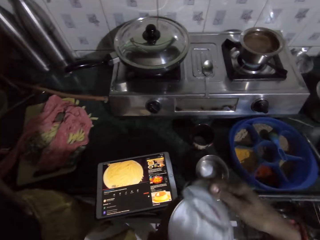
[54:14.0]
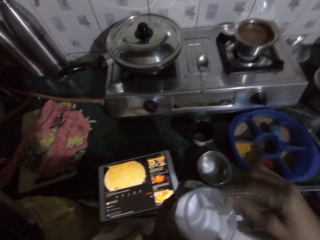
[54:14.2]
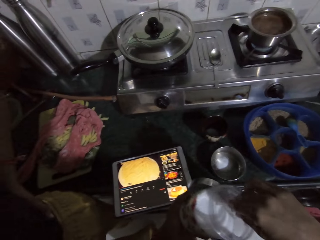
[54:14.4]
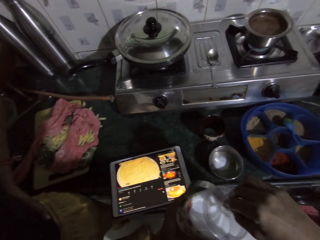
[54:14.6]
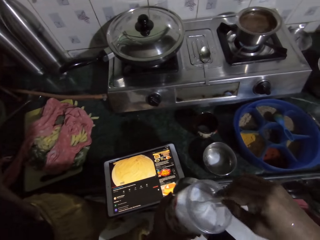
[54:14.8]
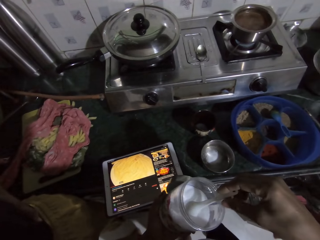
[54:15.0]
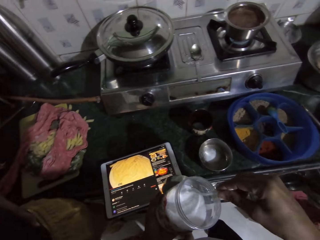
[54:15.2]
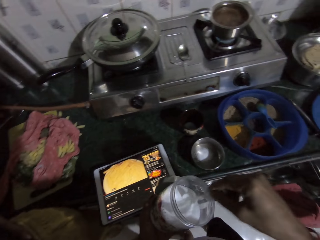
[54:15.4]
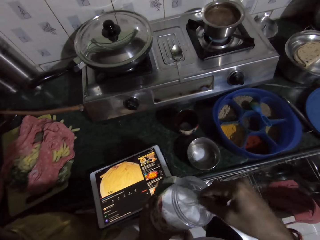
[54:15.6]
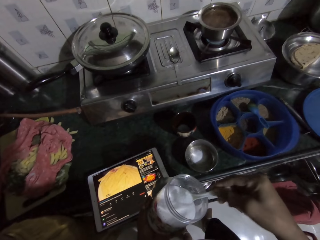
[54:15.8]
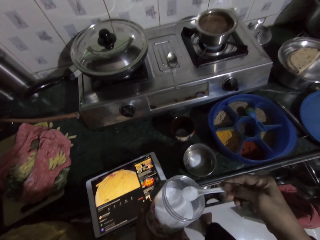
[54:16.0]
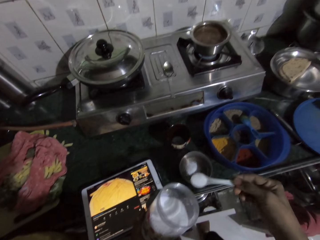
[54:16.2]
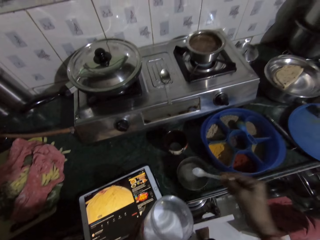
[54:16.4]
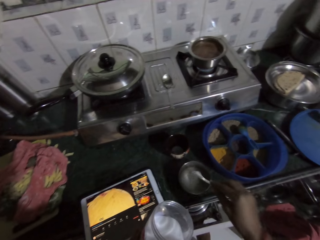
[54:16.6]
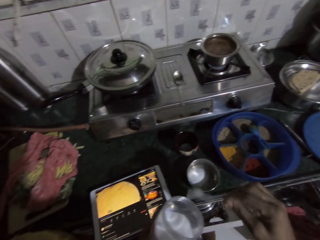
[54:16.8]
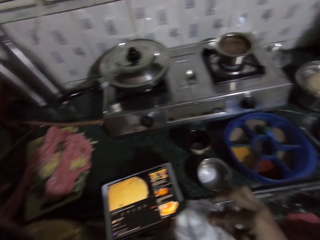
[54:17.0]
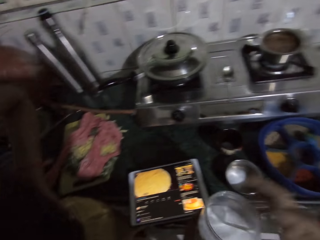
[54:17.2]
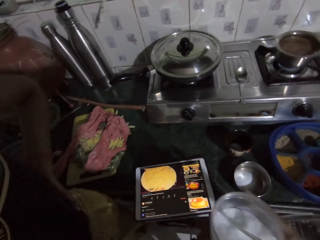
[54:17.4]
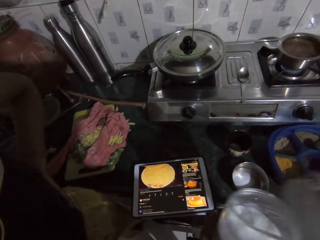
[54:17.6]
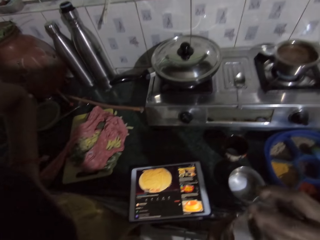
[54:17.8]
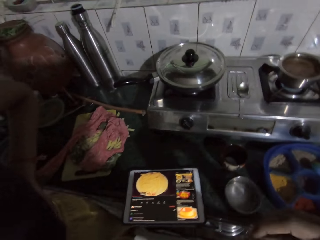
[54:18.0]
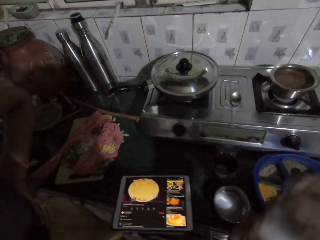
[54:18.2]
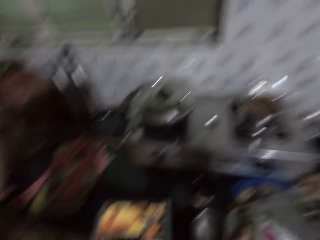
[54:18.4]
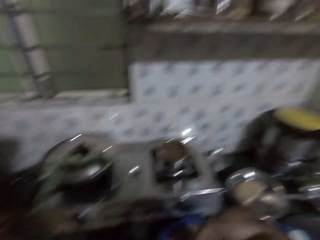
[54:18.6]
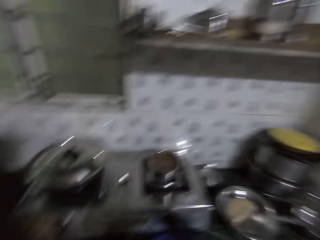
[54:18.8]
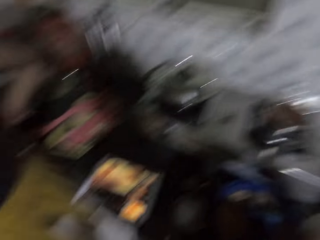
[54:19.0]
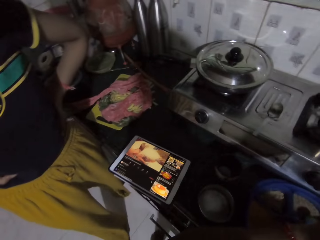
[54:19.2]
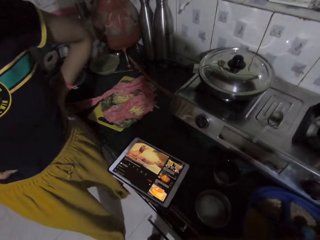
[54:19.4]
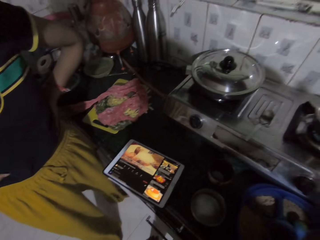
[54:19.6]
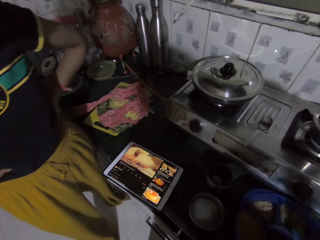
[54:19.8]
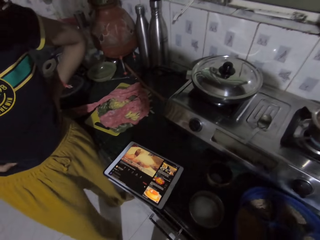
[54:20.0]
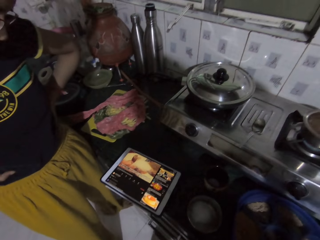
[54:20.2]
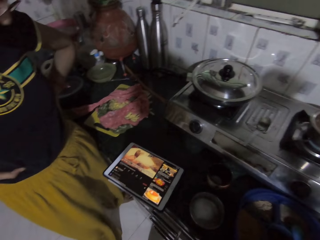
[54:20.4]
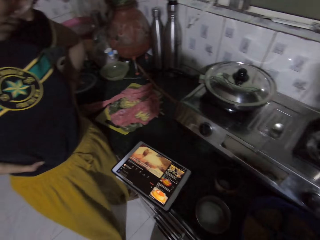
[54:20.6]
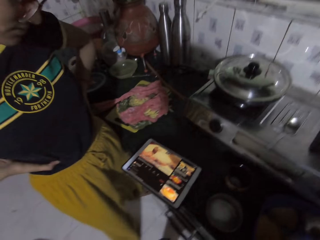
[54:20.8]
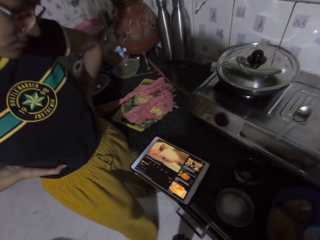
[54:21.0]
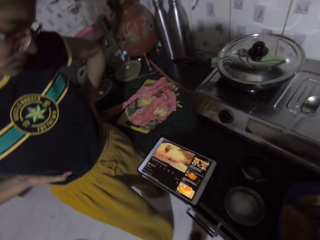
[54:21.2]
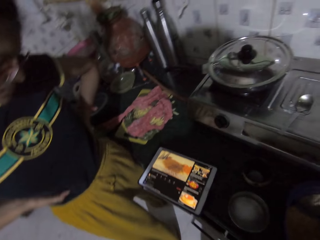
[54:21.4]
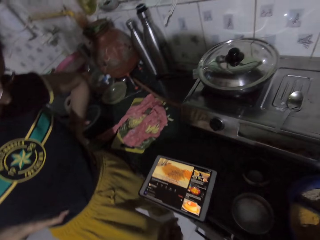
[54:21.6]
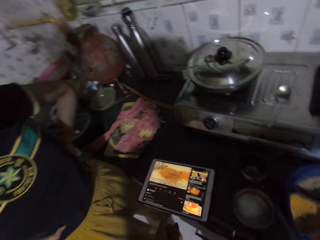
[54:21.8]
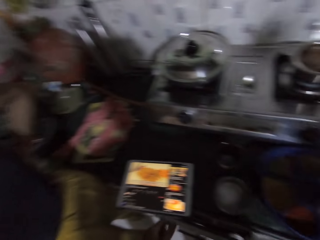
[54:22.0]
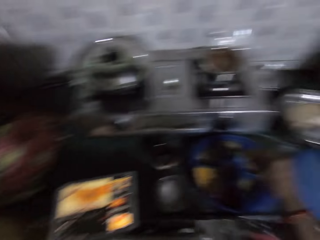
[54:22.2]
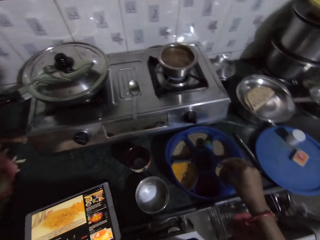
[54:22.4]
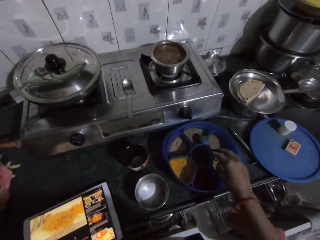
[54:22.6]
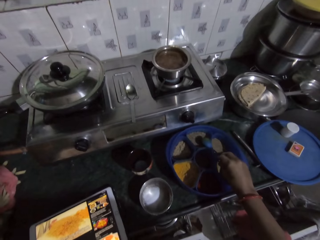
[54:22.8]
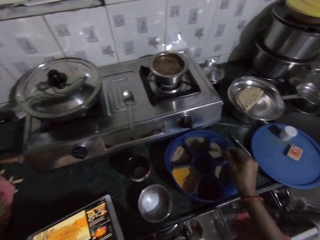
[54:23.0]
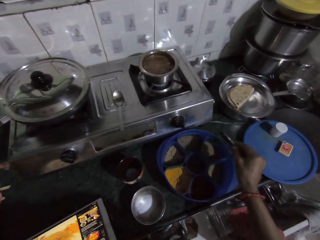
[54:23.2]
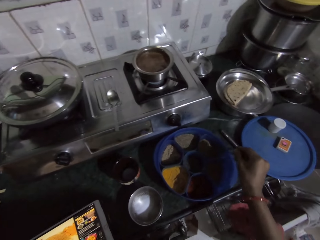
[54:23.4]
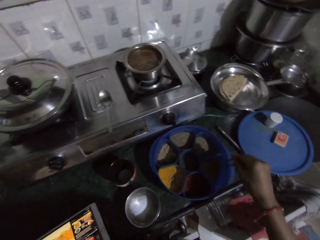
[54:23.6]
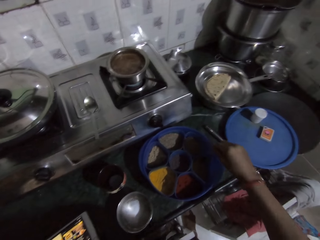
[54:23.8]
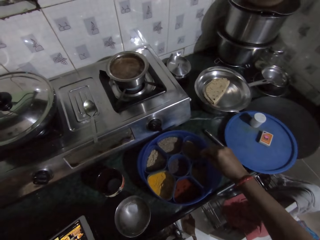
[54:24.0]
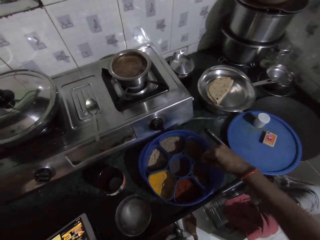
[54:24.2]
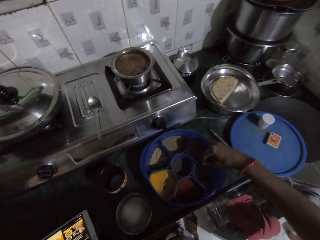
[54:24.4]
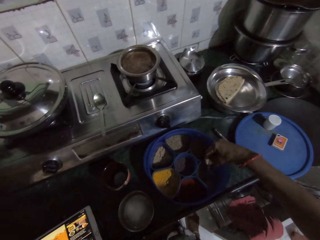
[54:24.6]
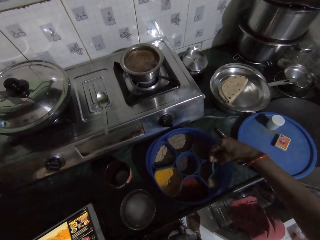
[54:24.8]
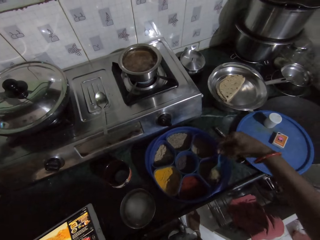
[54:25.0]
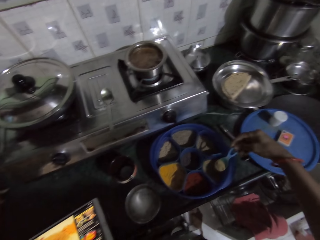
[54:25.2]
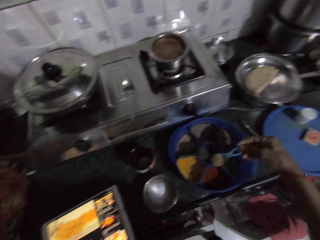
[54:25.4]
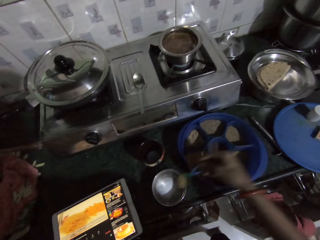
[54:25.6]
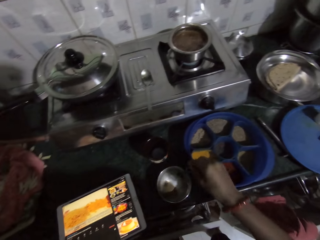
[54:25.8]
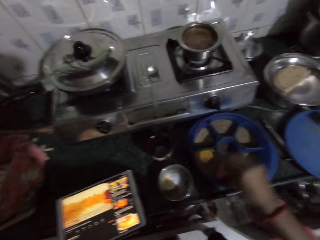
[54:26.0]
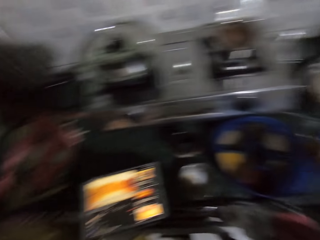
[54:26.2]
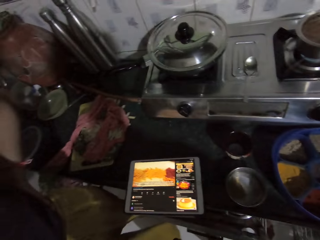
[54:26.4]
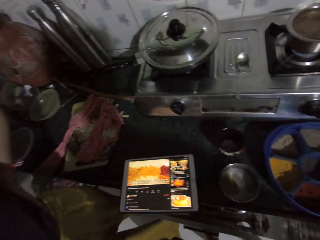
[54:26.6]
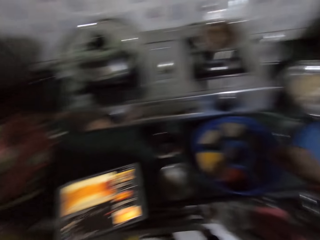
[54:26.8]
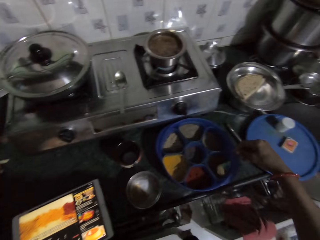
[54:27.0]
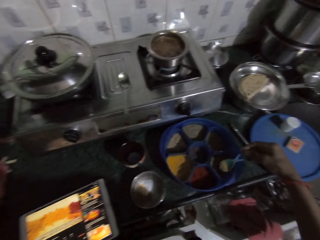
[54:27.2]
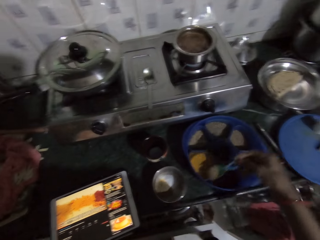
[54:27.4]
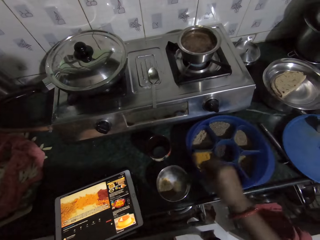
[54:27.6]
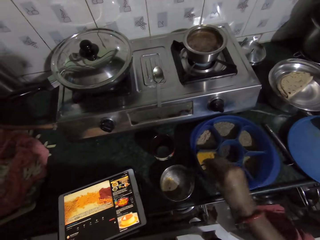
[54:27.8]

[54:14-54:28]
The camera wearer passes the lid to her left hand. She picks the spoon from the salt bottle with her right hand. She scoops salt. She pours the salt in the spoon in her right hand into a container on the countertop. She drops the spoon in her right hand inside the container in her left hand. She takes the lid in her left hand with her right hand. She covers the container in her left hand with the lid in her right hand. She puts the container on the wall shelf with her right hand. She picks up the spoon on the masala dabba with her right hand. She scoops seasoning from the masala dabba with the spoon in her right hand. She pours the seasoning in the spoon in her right hand into the container on the countertop. She scoops seasoning from the masala dabba with the spoon in her right hand.

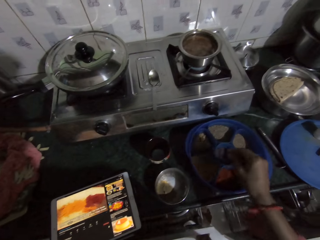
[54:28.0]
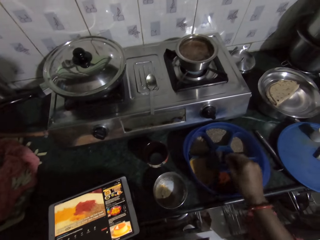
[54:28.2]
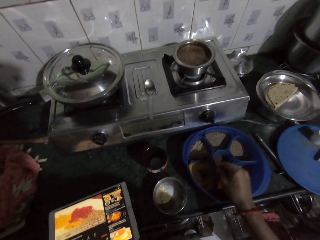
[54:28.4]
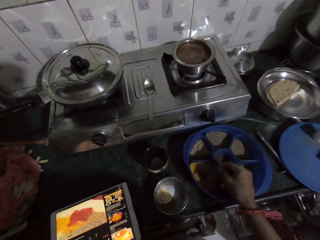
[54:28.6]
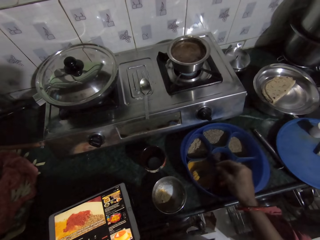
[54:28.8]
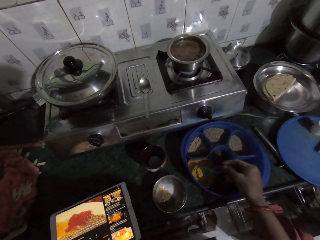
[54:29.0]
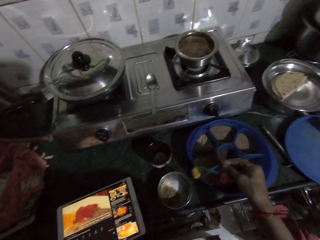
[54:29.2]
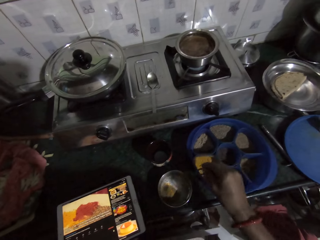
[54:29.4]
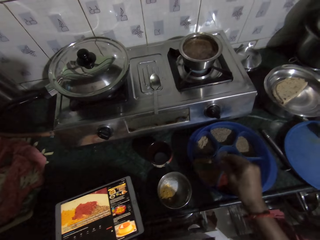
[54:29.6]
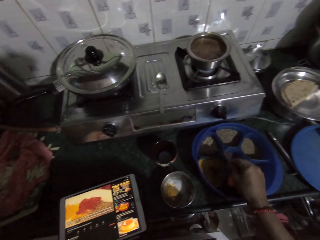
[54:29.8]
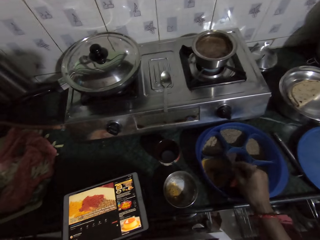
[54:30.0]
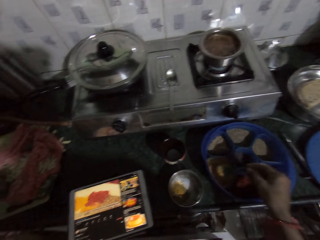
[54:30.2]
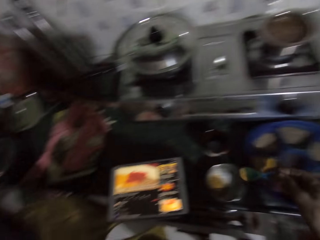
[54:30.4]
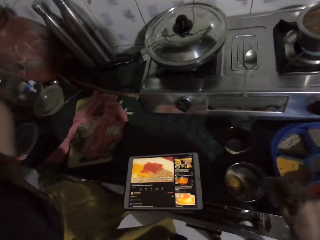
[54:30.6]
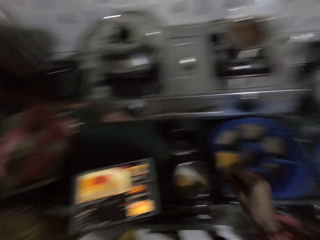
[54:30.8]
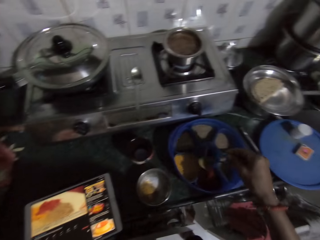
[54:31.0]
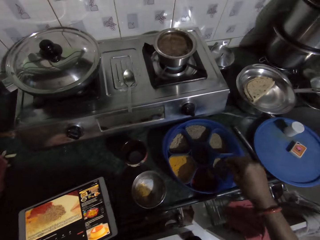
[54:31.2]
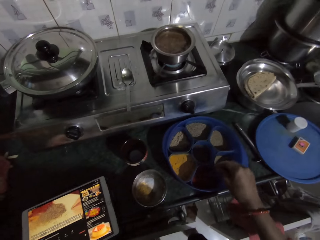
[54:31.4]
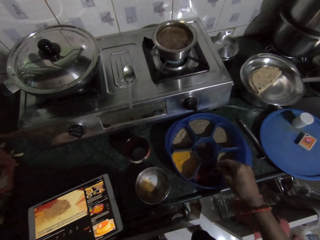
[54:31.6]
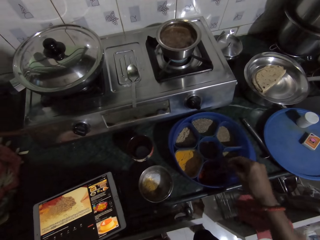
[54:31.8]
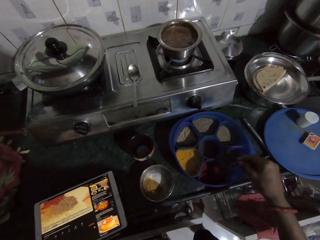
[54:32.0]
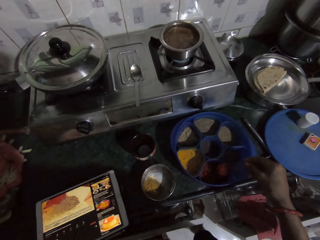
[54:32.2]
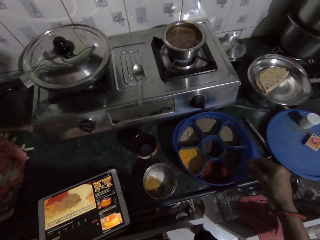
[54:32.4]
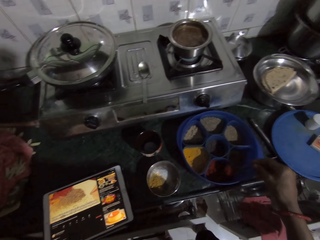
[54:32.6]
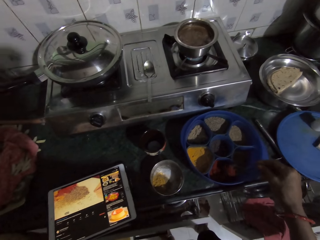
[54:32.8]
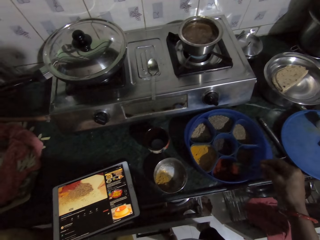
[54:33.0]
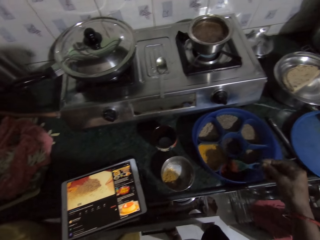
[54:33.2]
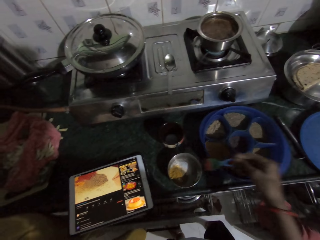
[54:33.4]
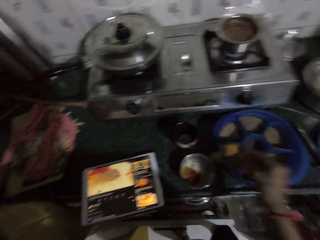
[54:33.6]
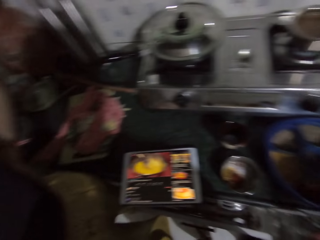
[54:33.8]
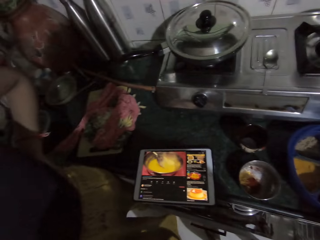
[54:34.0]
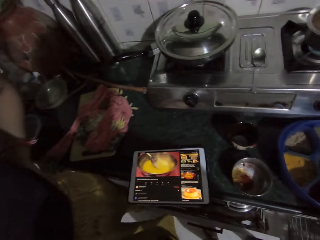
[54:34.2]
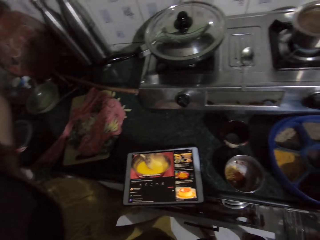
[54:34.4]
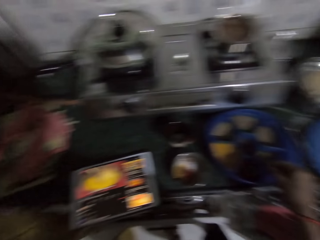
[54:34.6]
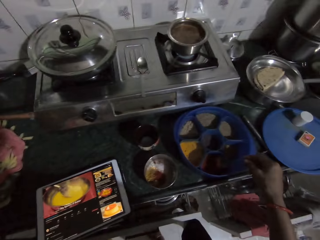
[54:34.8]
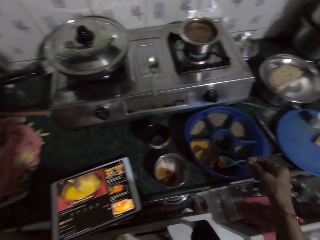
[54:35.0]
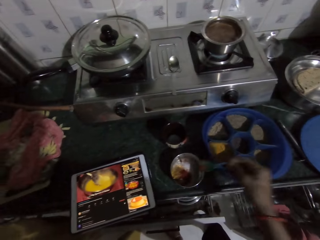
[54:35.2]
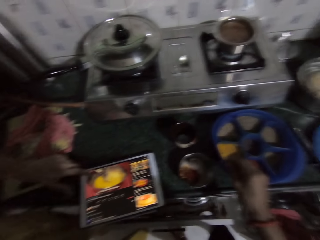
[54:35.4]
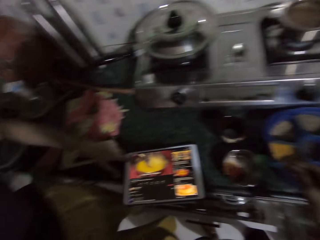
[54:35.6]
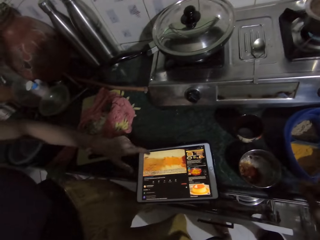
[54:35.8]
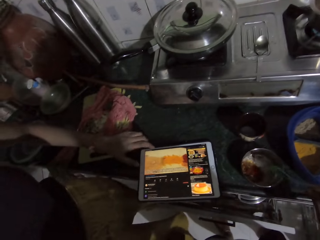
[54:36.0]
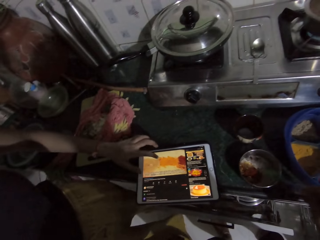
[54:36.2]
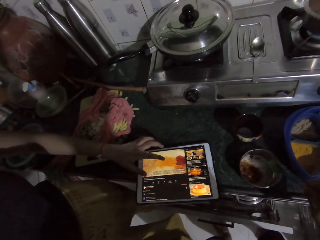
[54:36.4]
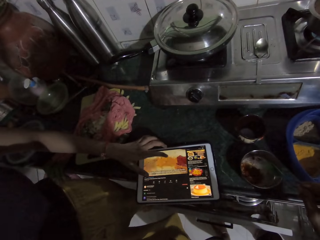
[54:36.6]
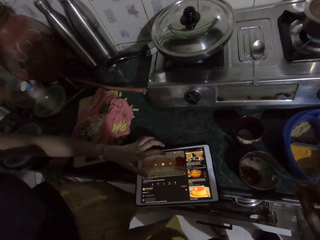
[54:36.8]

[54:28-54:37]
The camera wearer pours the seasoning in the spoon in her right hand into the container on the countertop. She scoops seasoning from the masala dabba with the spoon in her right hand. She pours the seasoning in the spoon in her right hand into the container on the countertop. She scoops seasoning from the masala dabba with the spoon in her right hand. She pours the seasoning in the spoon in her right hand into the container on the countertop. She scoops seasoning from the masala dabba with the spoon in her right hand. She pours the seasoning in the spoon in her right hand into the container on the countertop. She scoops seasoning from the masala dabba with the spoon in her right hand. She pours the seasoning in the spoon in her right hand into the container on the countertop. The lady operates a tablet device on the countertop with her left hand.
